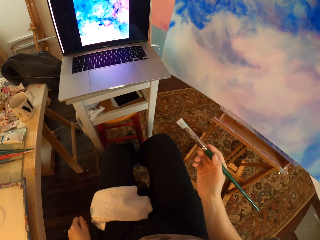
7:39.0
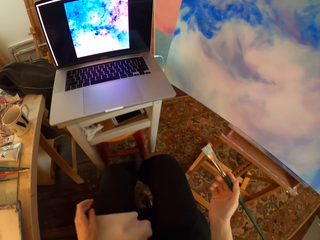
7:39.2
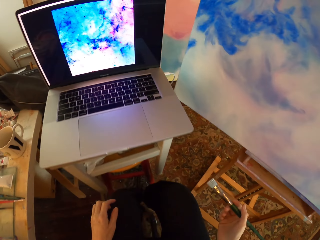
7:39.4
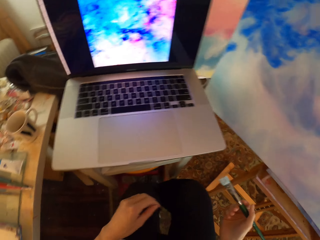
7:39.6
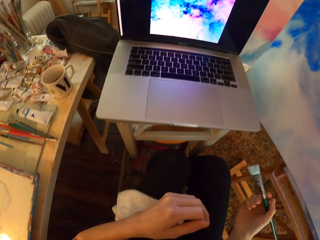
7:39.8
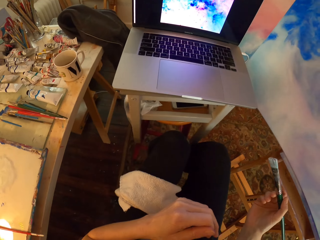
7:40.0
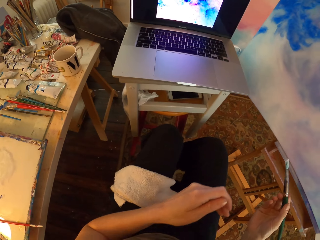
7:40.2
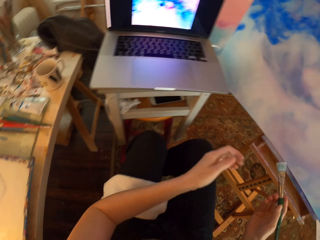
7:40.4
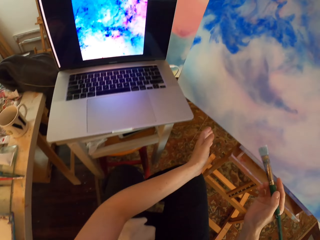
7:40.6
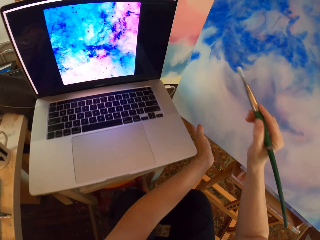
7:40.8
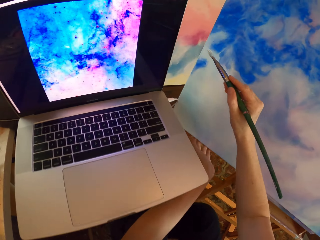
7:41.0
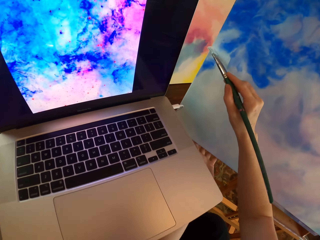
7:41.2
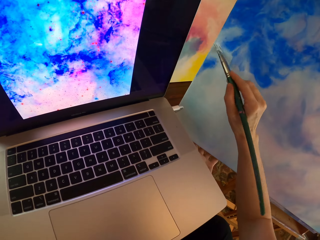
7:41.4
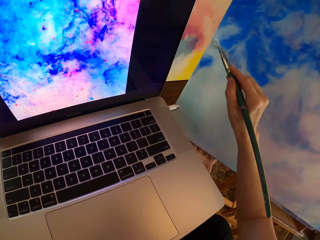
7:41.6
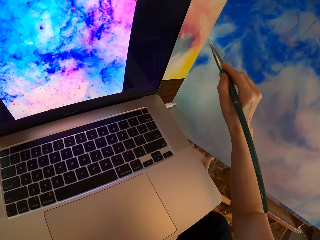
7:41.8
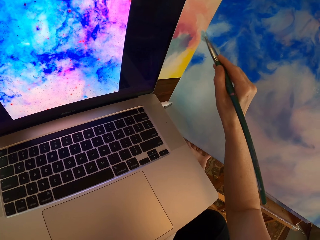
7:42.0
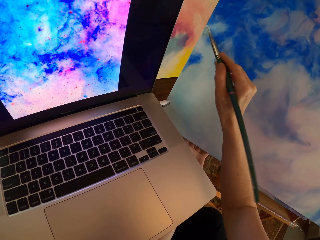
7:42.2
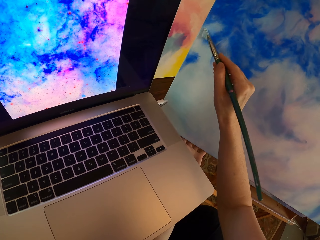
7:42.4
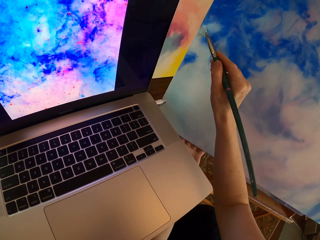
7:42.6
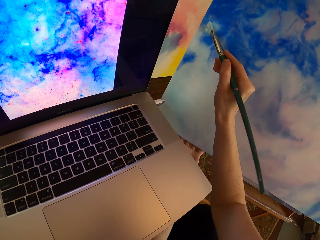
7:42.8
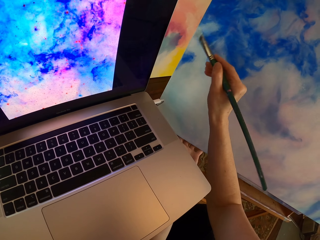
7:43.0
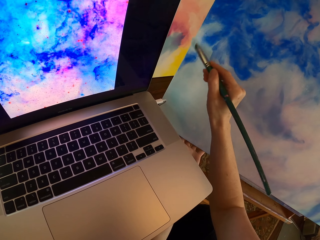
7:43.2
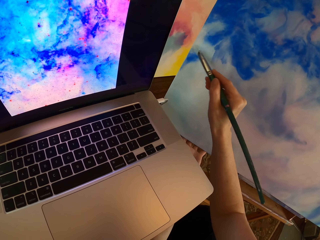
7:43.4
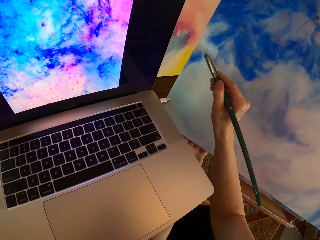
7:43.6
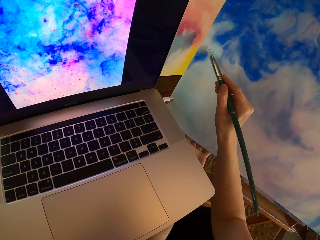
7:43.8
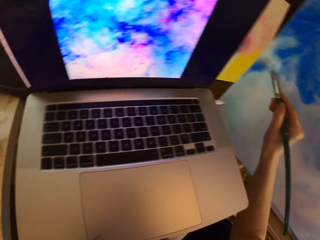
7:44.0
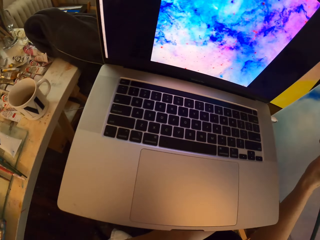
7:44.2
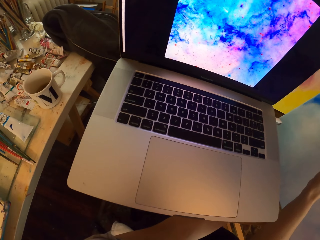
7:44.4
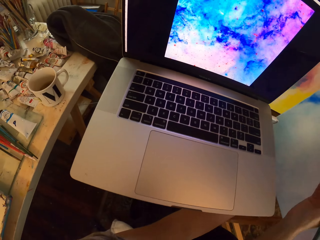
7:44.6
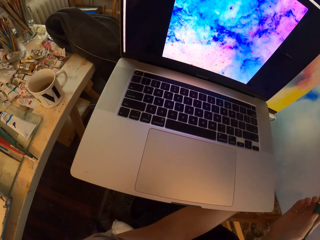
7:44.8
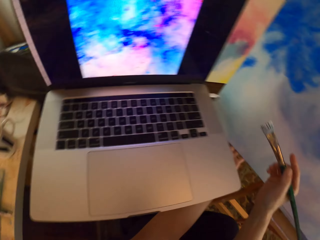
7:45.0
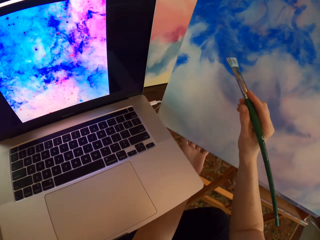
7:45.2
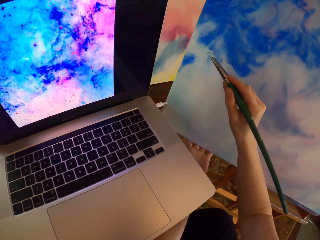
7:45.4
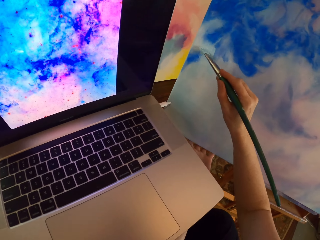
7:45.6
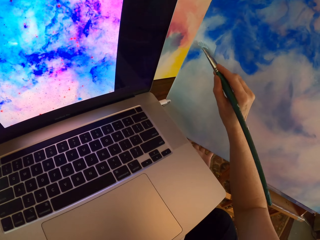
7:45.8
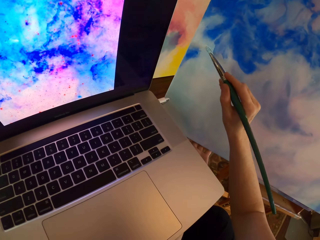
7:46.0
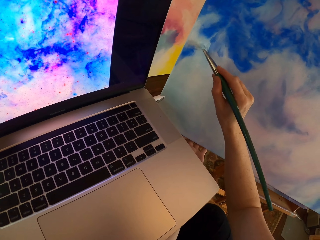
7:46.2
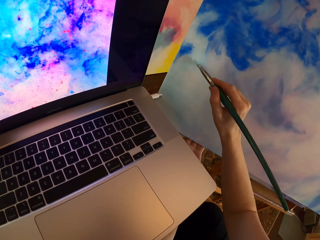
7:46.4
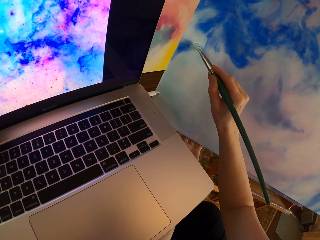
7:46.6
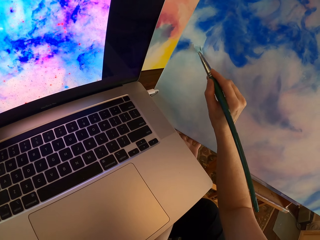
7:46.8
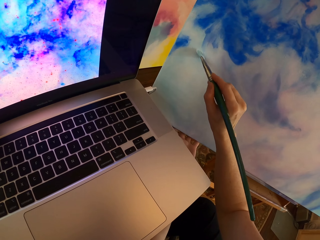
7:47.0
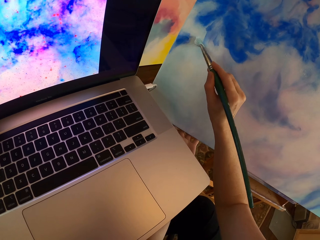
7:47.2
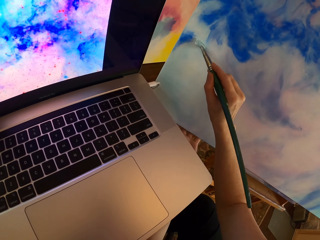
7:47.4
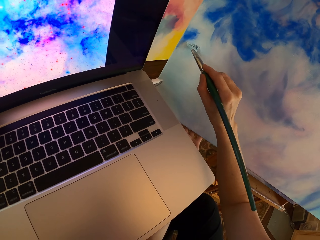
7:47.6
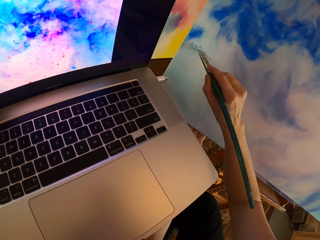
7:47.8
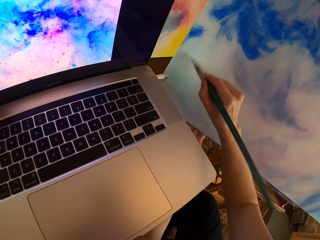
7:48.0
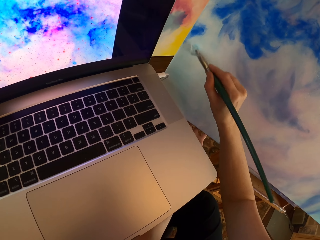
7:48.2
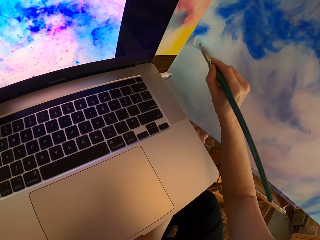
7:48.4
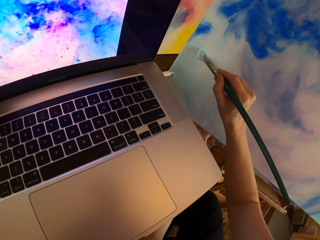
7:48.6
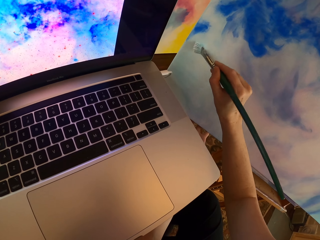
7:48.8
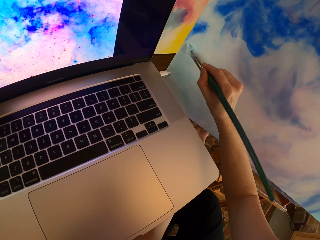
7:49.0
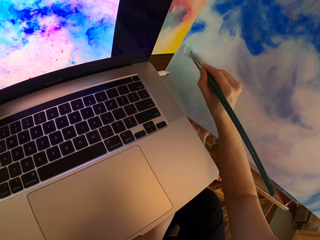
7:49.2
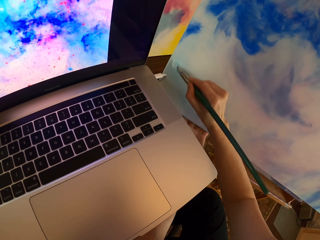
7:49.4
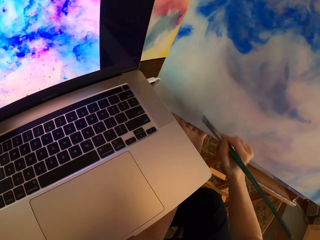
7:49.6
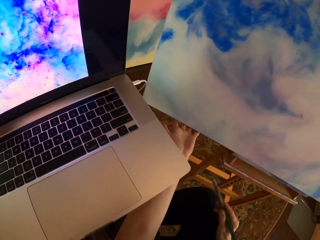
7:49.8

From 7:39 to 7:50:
The camera wearer turns around. They stare at the laptop. They paint the drawing on the board. They stare at the laptop. They paint on the canvas.

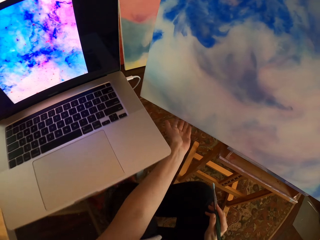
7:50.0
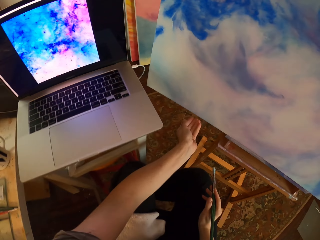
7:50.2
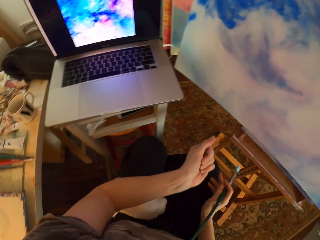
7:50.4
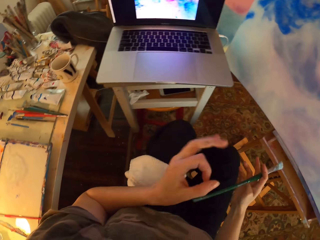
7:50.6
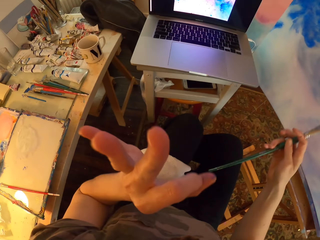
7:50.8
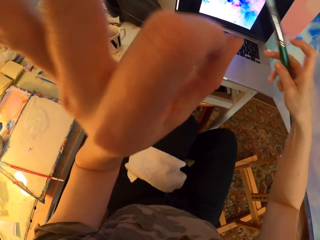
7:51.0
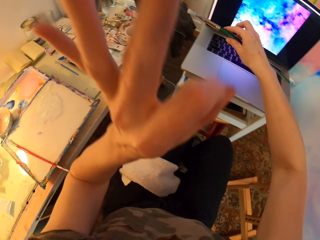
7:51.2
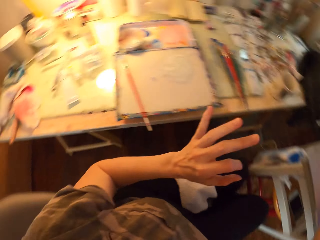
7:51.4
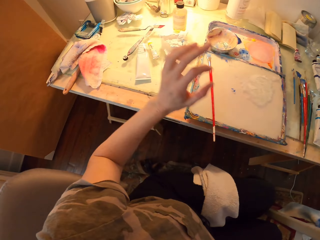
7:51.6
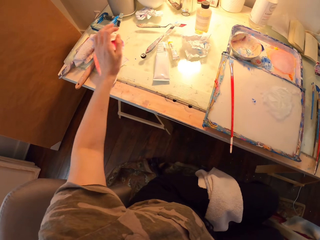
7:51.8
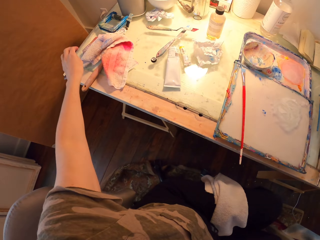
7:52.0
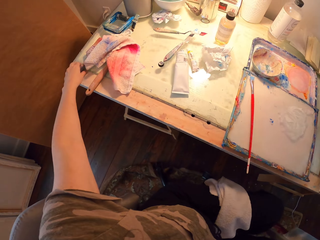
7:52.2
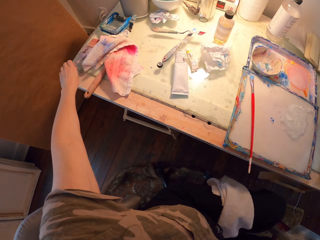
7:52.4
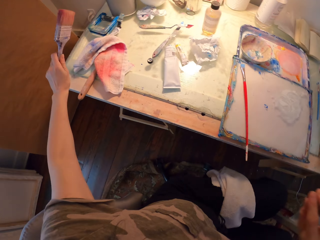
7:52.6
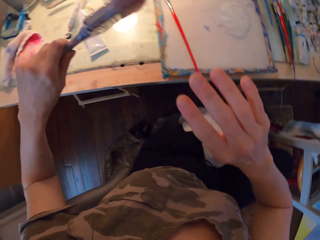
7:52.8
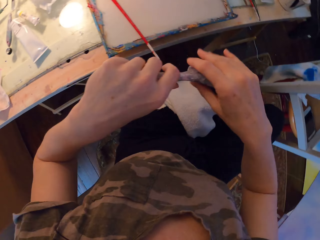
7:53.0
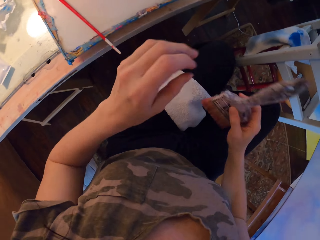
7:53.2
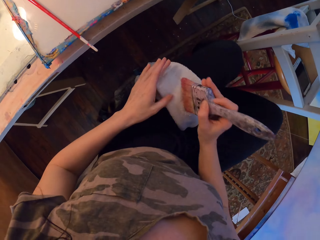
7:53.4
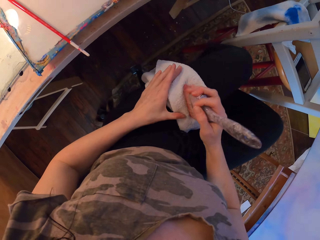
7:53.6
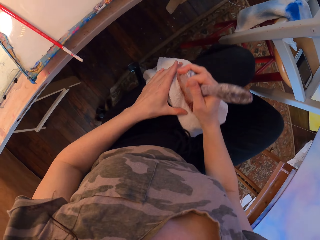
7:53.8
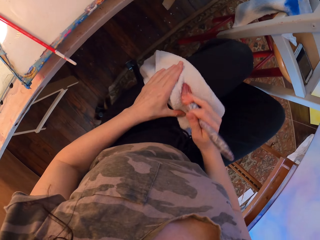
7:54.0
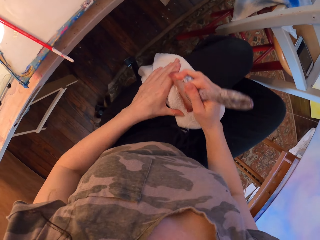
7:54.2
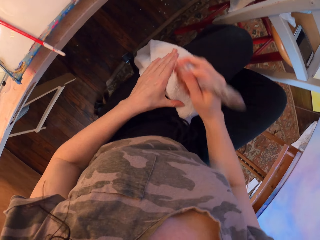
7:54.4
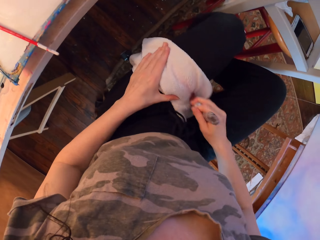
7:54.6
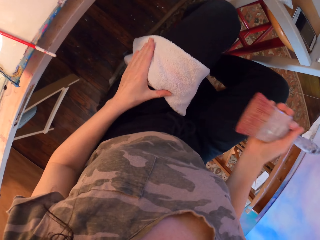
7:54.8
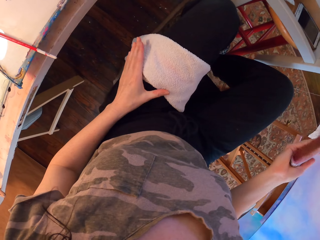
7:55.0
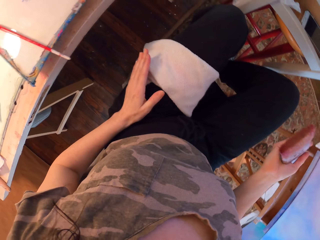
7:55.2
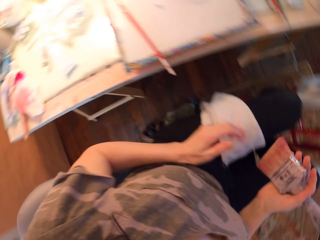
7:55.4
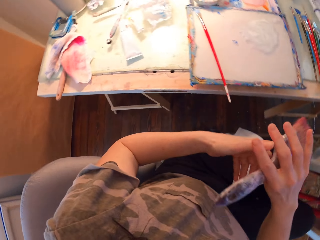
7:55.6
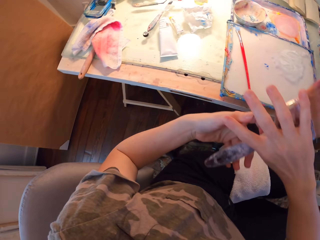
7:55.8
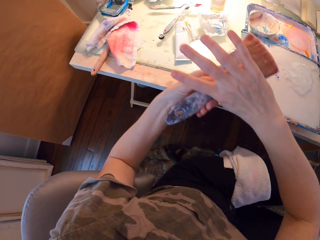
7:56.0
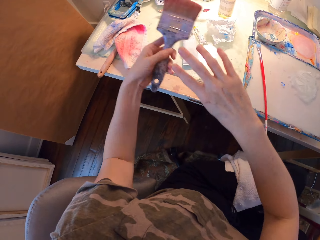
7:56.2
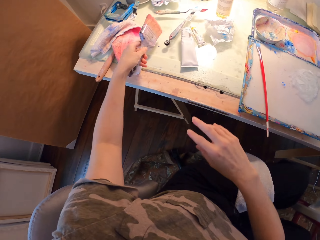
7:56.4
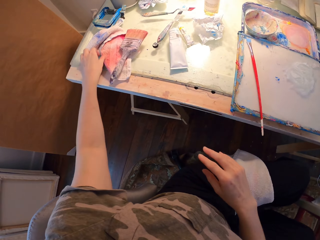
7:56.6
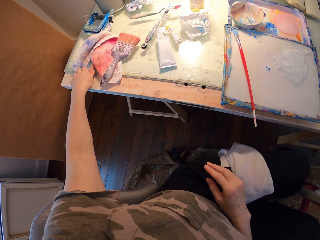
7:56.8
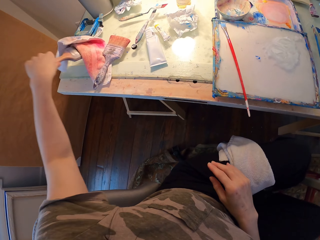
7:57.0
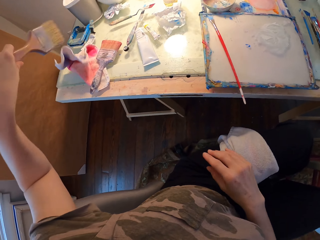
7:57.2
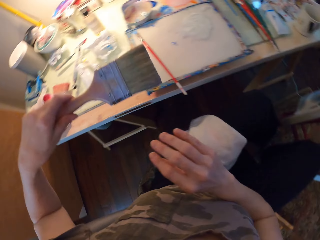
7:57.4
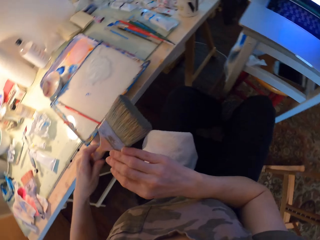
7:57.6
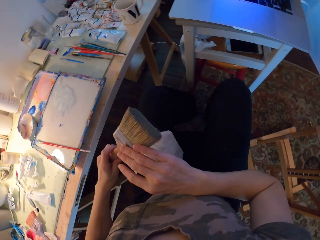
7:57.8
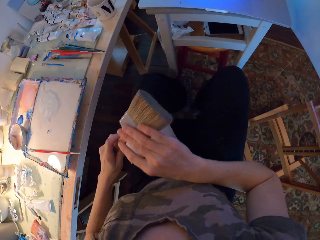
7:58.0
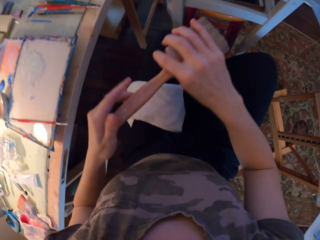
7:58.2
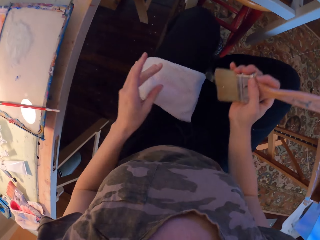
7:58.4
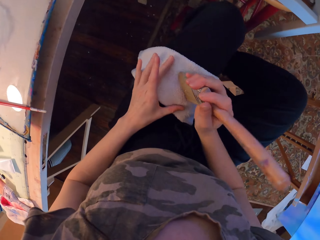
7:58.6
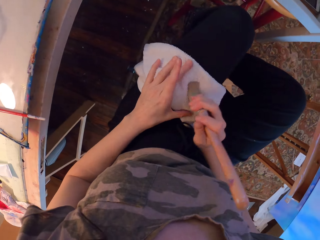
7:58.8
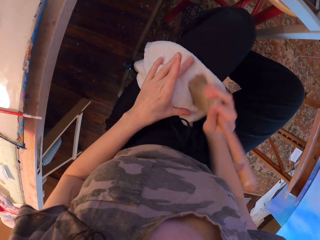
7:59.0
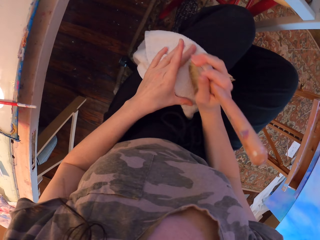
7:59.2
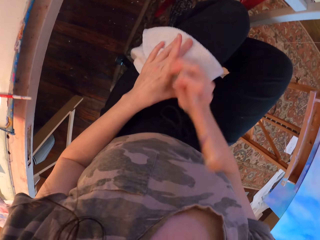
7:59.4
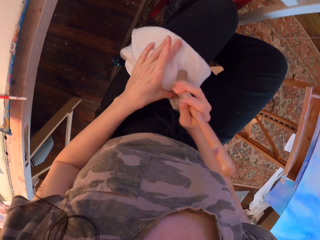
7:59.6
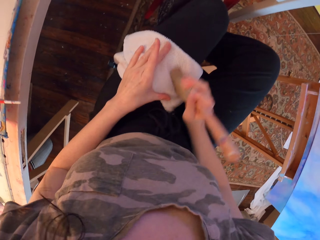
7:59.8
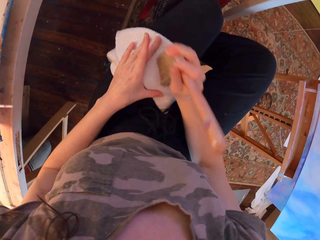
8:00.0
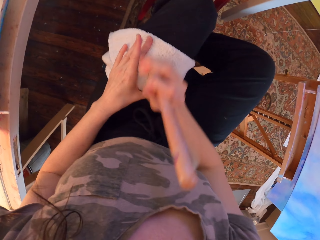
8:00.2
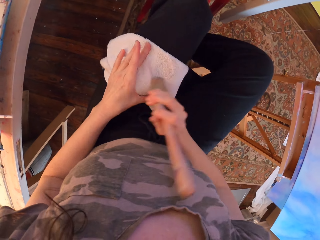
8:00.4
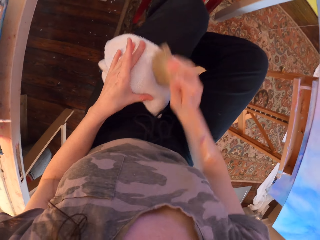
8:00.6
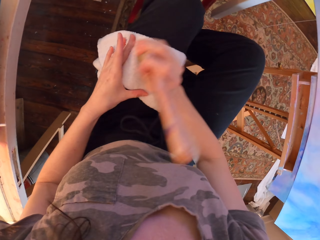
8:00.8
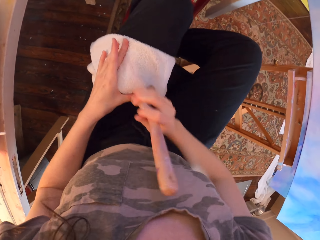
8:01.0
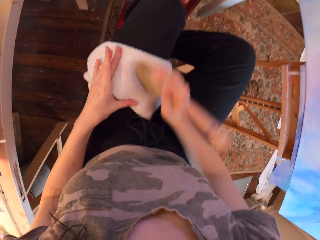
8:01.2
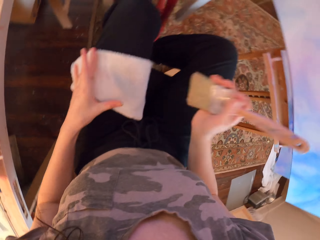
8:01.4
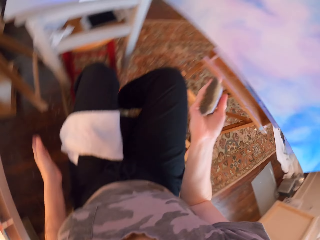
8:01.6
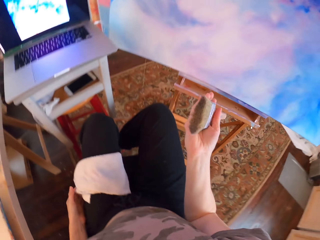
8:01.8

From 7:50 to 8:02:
The camera wearer puts the paintbrush on the laptop. They lift up a hand. They pick up the paintbrush from the table. They wipe the paintbrush with the fabric. They put the paintbrush on the table. They pick up the paintbrush from the table. They wipe the paintbrush with the fabric.
